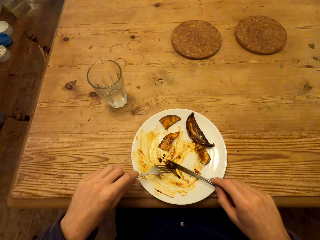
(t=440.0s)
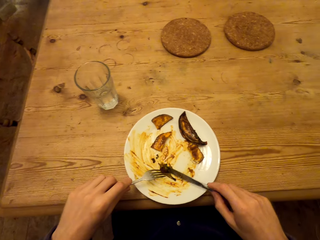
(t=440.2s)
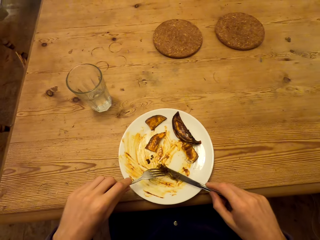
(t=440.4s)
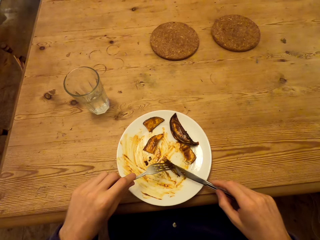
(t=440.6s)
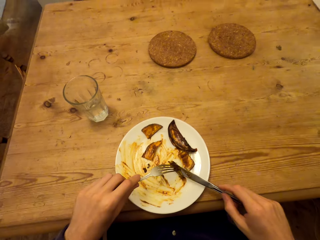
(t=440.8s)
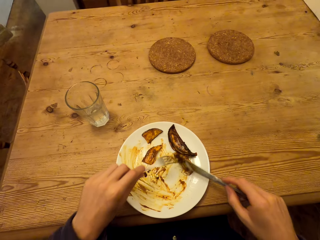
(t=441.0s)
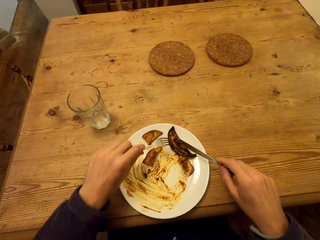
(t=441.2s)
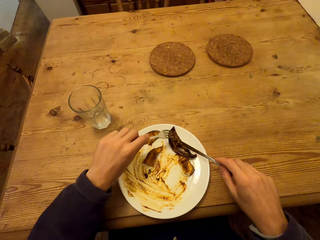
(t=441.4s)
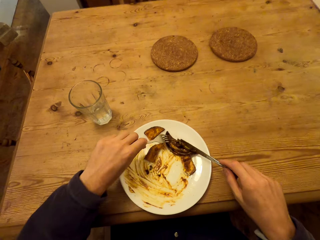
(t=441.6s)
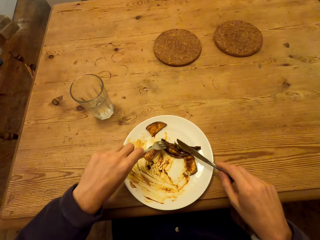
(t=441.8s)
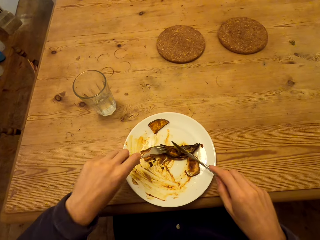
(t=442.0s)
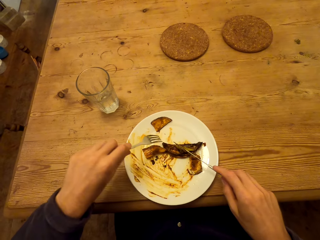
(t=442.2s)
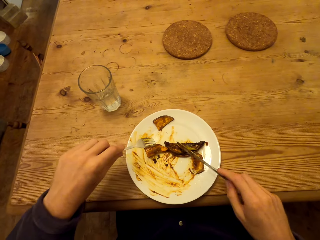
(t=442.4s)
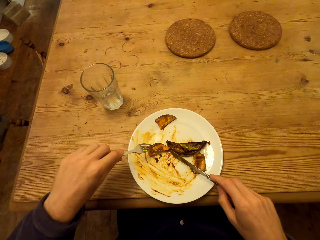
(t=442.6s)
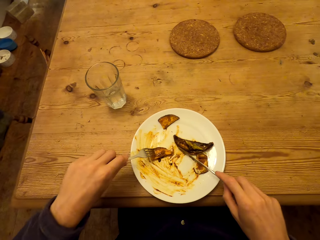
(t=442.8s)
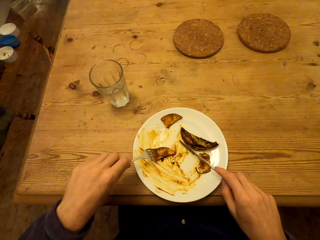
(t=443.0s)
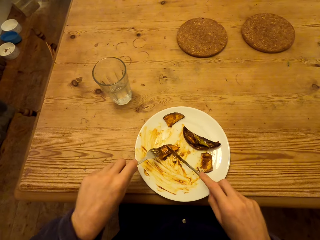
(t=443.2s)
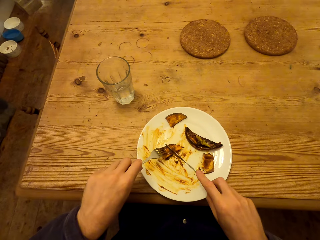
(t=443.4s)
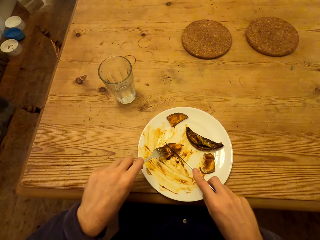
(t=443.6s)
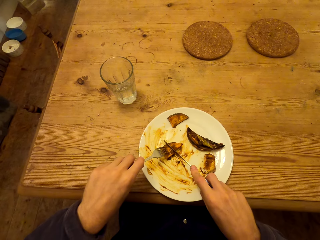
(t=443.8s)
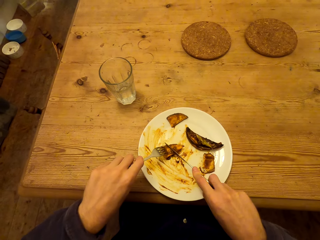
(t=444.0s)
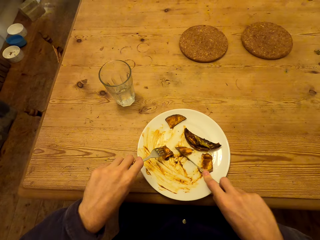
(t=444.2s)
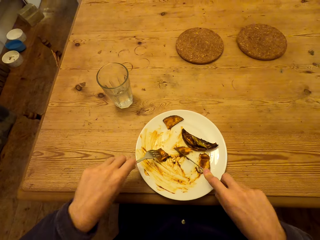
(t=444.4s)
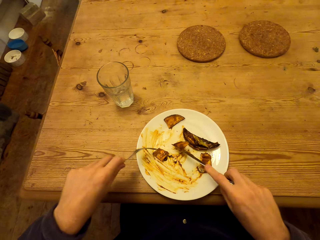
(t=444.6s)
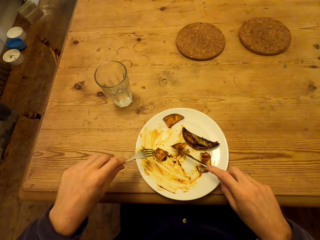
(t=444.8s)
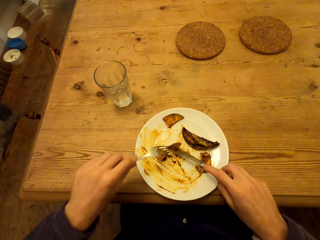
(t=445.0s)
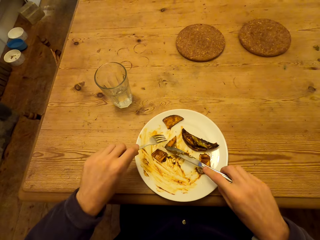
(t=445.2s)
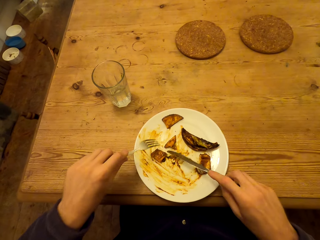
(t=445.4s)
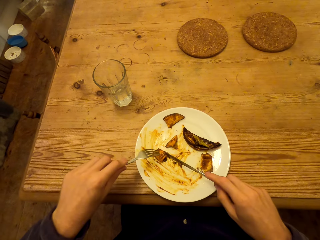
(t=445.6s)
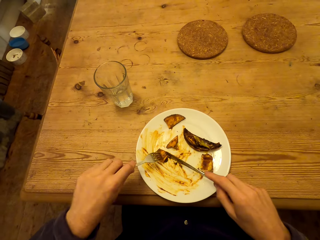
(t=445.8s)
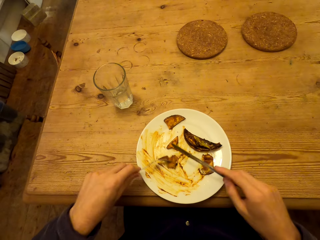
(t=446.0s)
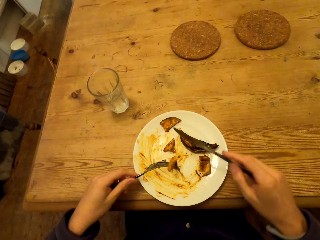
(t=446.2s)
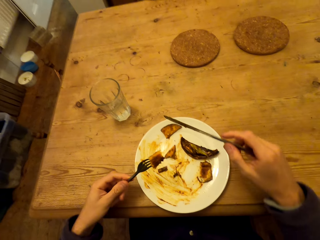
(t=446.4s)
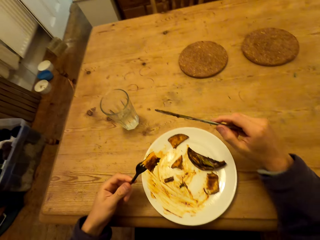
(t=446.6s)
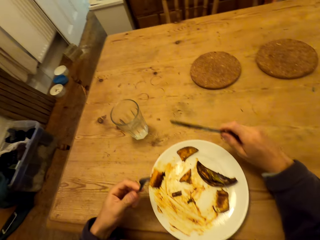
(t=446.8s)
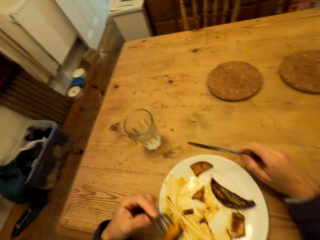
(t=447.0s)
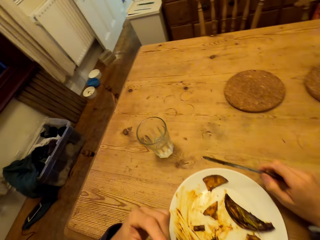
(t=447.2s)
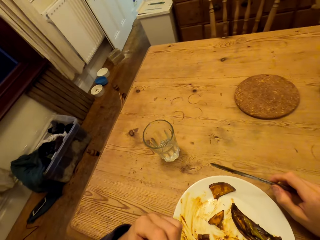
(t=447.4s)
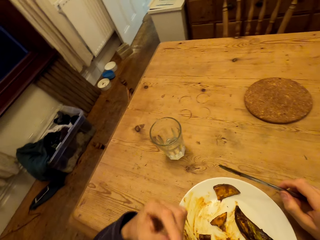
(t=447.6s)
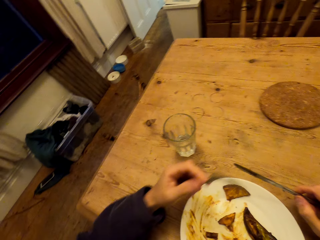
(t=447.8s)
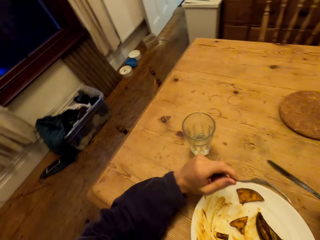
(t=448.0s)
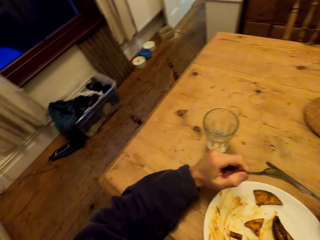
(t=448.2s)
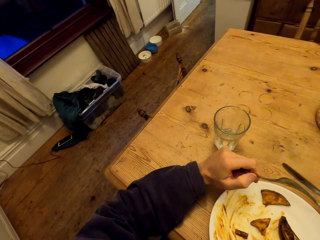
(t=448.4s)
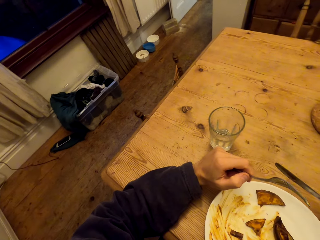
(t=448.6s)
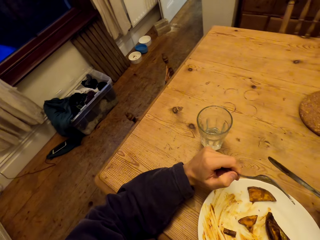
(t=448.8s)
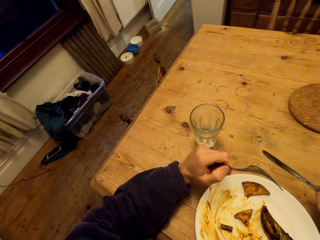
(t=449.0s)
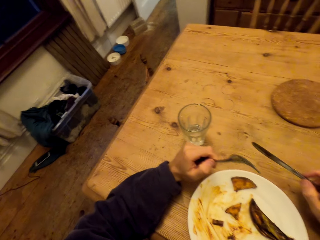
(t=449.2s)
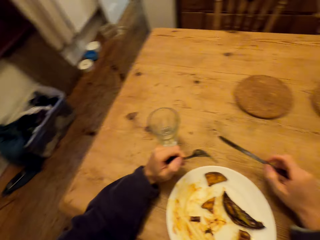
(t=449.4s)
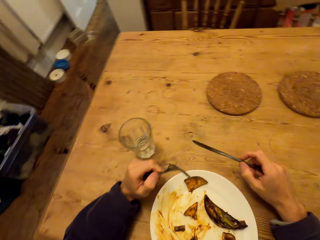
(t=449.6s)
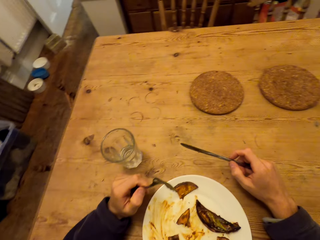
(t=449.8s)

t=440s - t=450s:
The camera wearer picks up food with cutlery. They cut the food. They eat the food.
